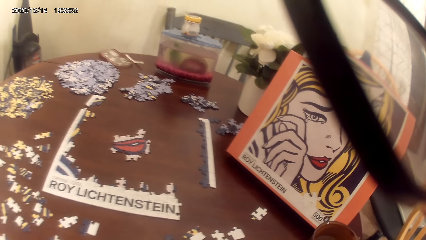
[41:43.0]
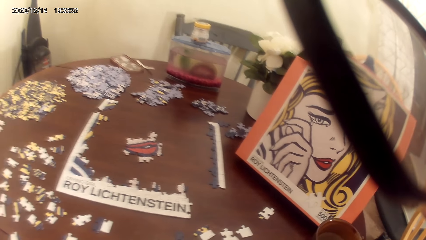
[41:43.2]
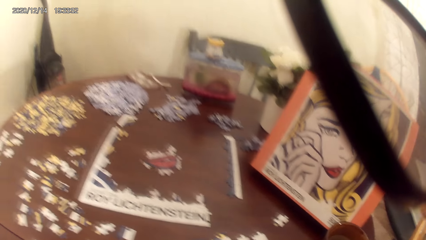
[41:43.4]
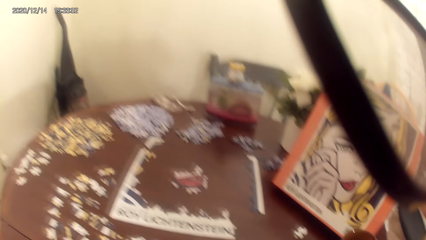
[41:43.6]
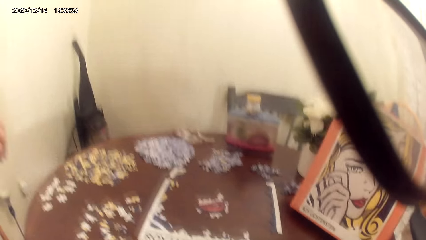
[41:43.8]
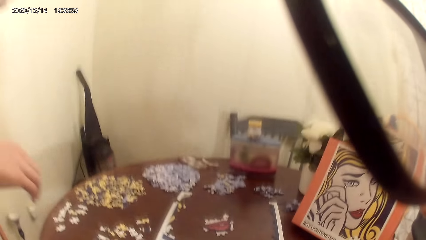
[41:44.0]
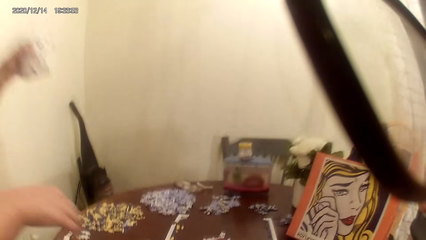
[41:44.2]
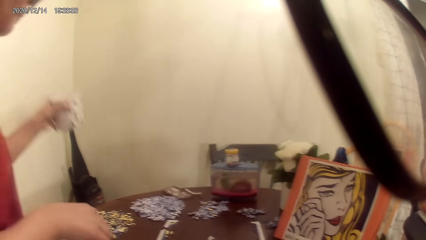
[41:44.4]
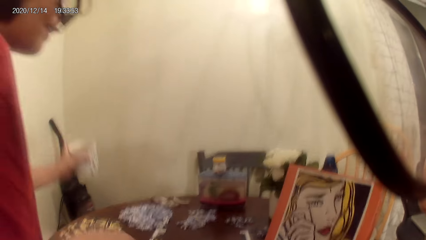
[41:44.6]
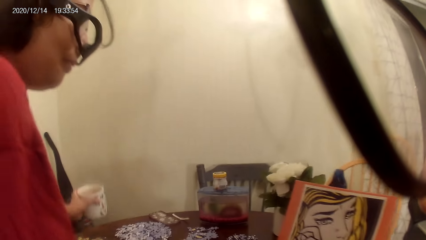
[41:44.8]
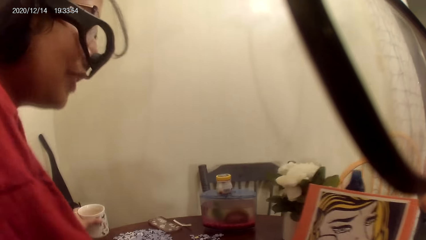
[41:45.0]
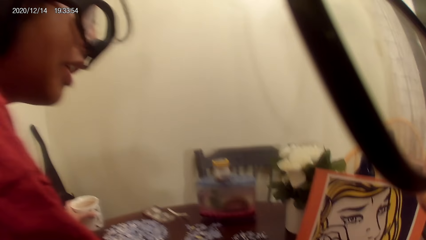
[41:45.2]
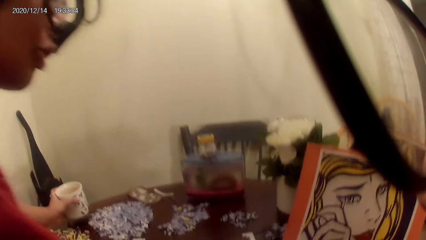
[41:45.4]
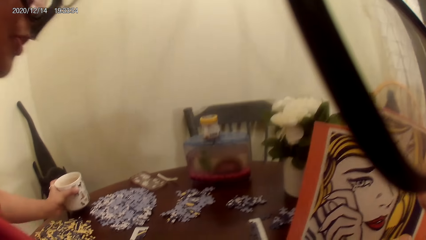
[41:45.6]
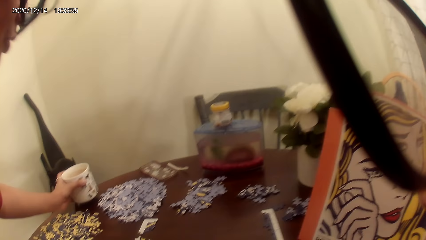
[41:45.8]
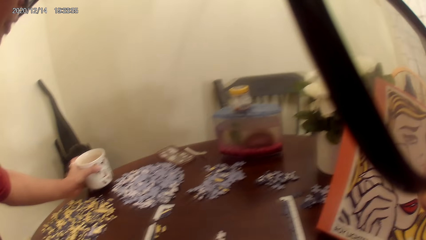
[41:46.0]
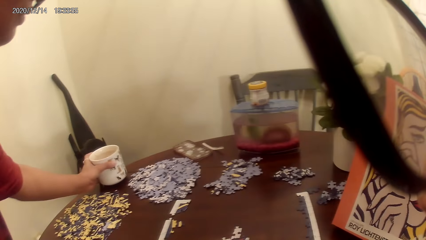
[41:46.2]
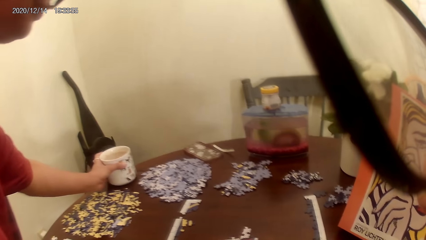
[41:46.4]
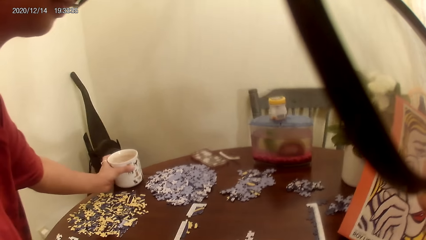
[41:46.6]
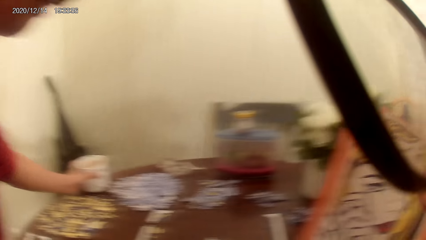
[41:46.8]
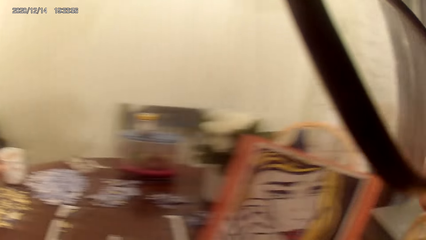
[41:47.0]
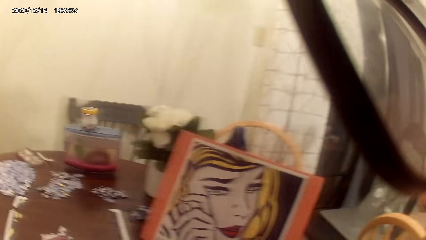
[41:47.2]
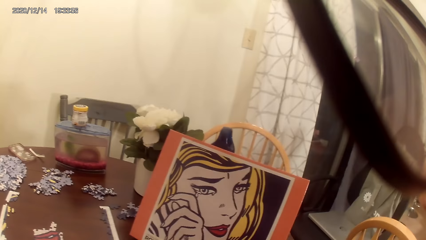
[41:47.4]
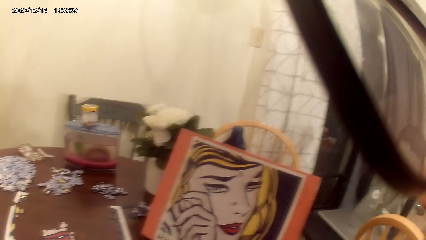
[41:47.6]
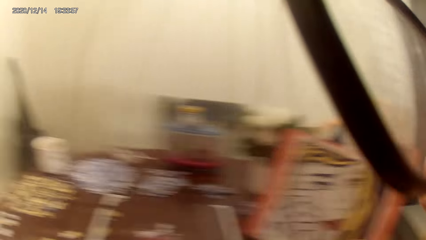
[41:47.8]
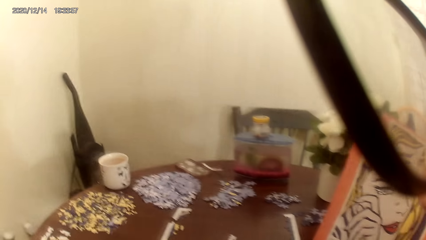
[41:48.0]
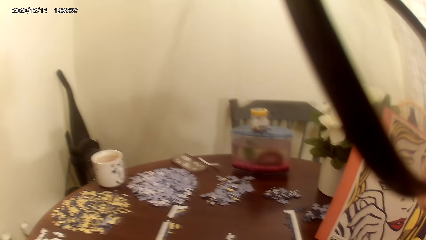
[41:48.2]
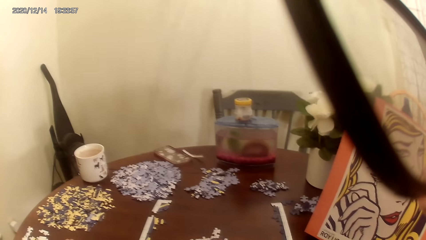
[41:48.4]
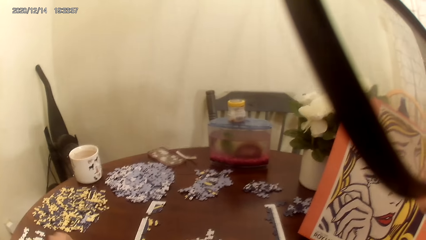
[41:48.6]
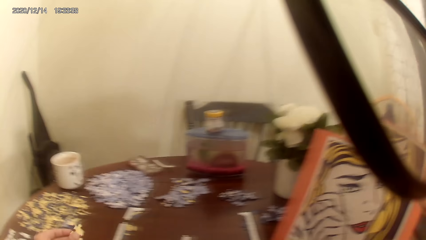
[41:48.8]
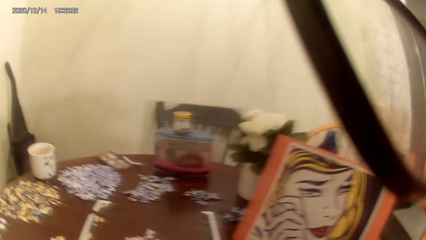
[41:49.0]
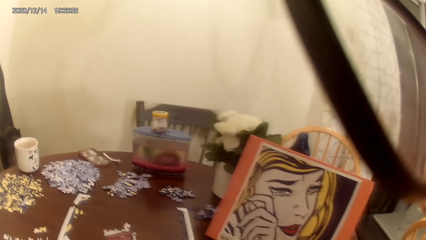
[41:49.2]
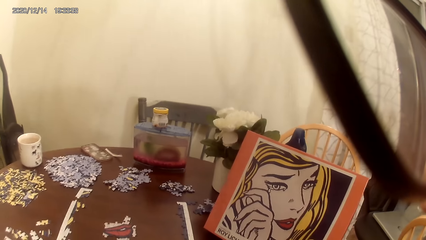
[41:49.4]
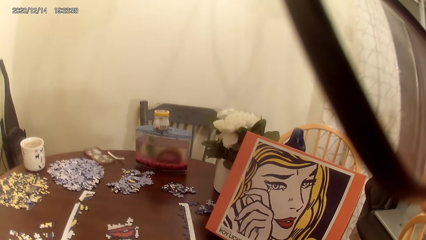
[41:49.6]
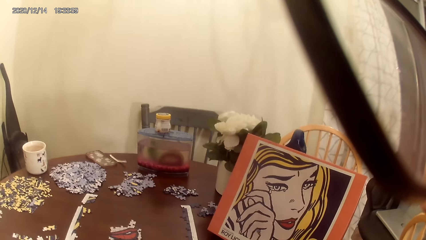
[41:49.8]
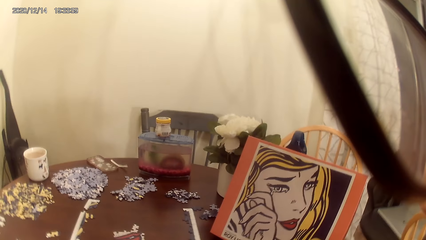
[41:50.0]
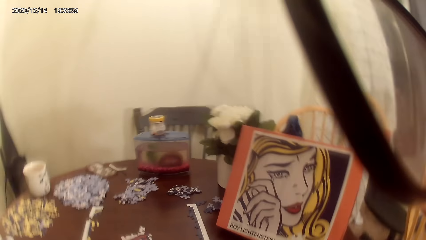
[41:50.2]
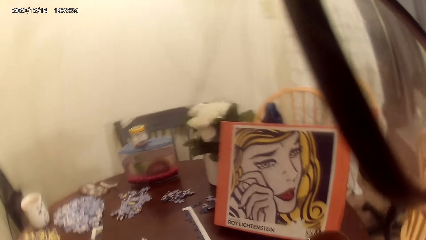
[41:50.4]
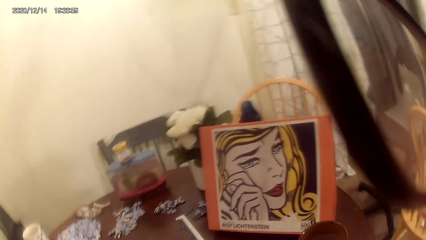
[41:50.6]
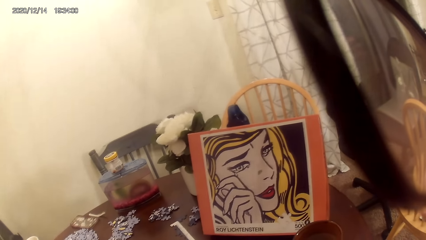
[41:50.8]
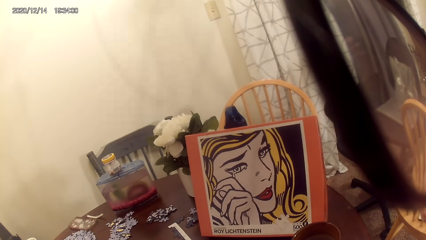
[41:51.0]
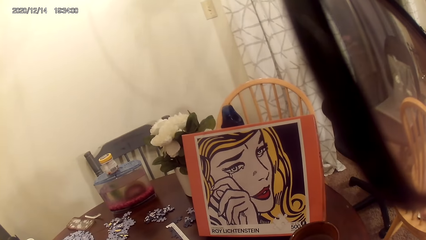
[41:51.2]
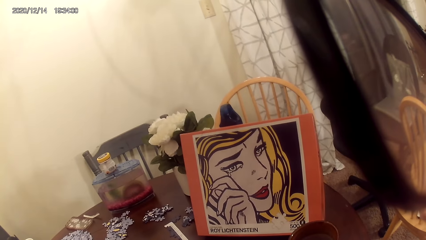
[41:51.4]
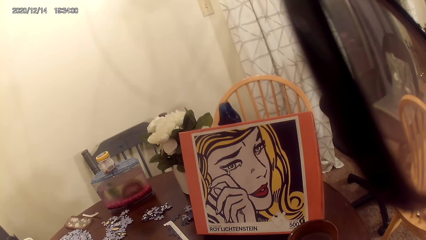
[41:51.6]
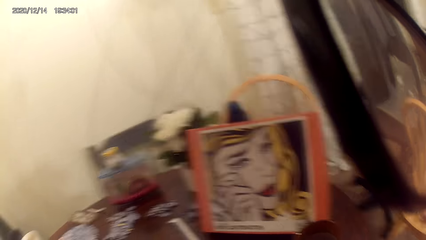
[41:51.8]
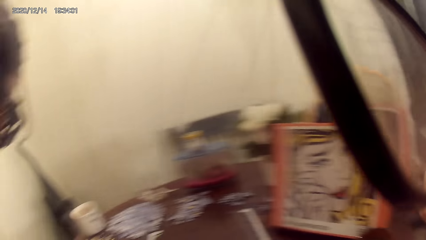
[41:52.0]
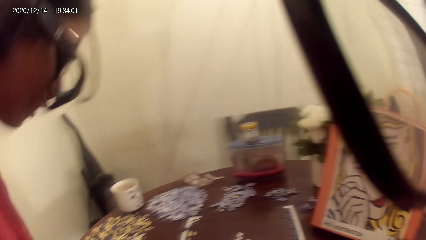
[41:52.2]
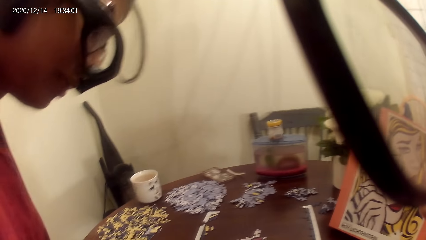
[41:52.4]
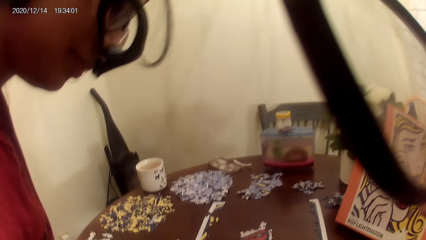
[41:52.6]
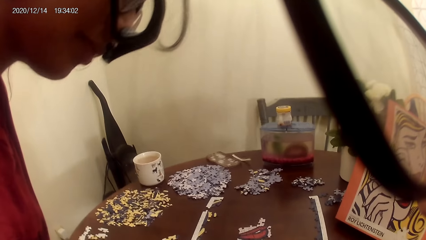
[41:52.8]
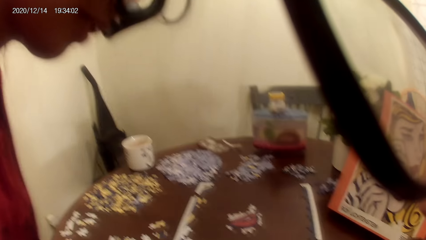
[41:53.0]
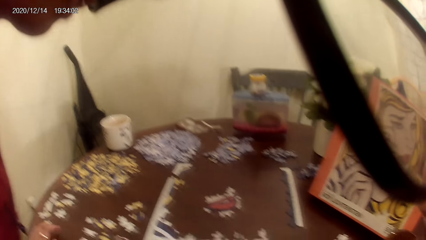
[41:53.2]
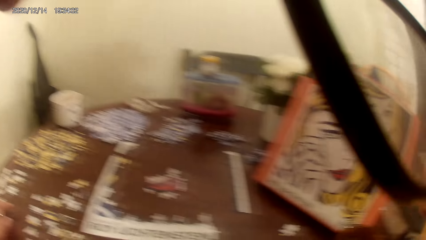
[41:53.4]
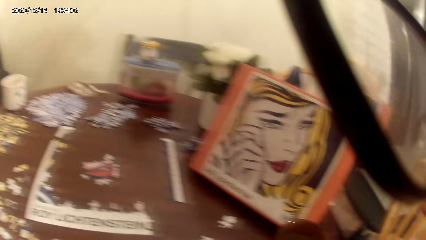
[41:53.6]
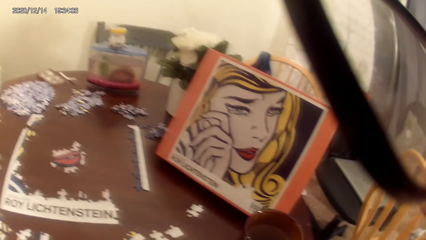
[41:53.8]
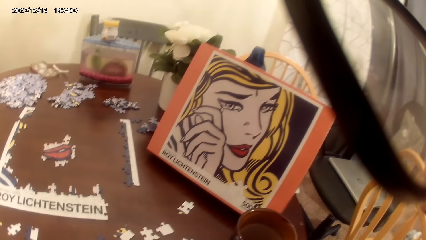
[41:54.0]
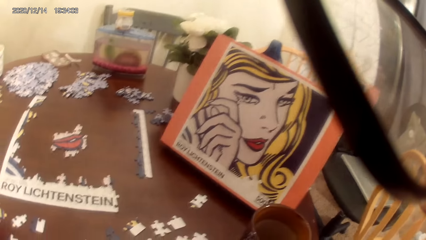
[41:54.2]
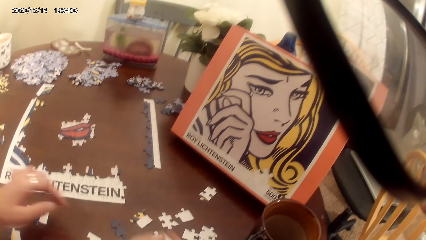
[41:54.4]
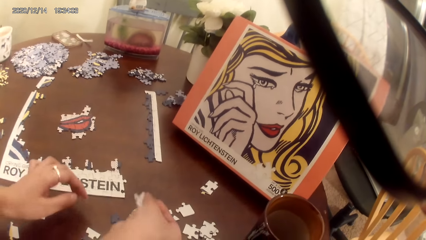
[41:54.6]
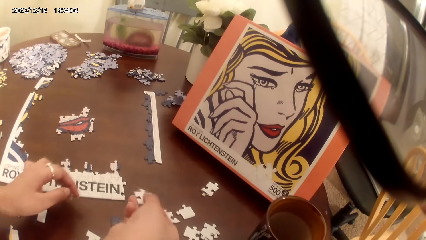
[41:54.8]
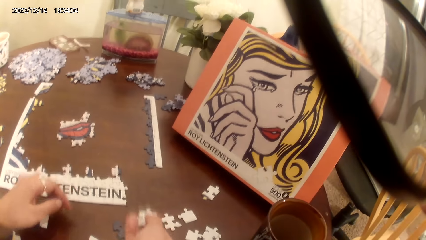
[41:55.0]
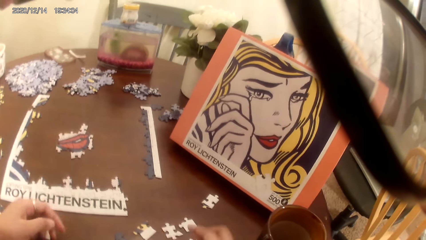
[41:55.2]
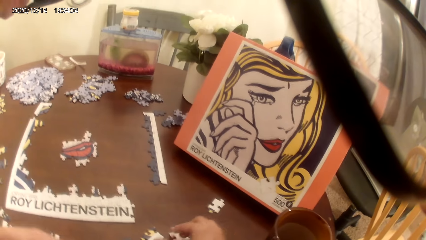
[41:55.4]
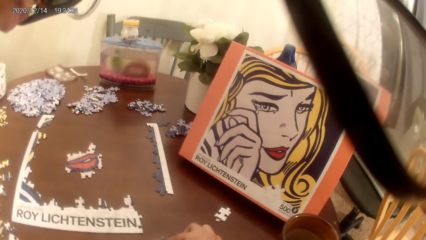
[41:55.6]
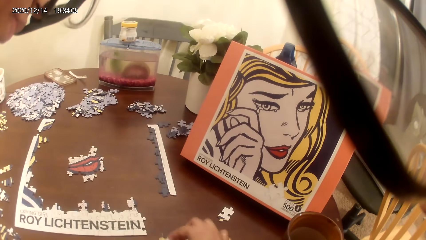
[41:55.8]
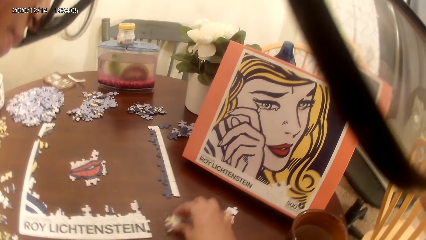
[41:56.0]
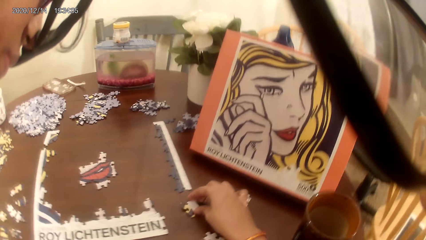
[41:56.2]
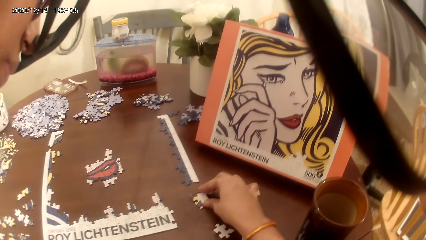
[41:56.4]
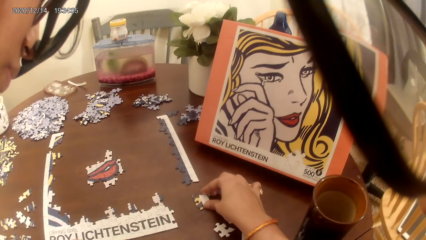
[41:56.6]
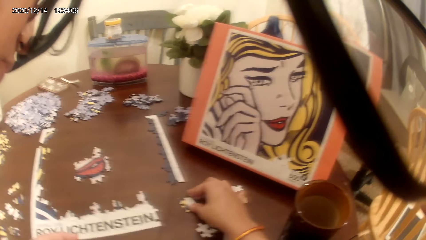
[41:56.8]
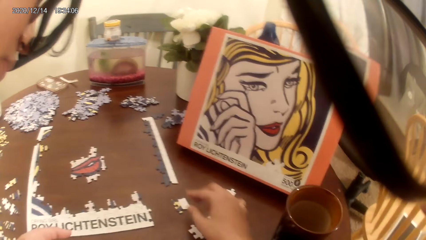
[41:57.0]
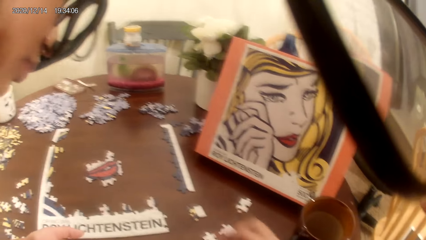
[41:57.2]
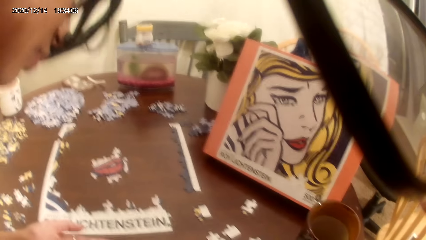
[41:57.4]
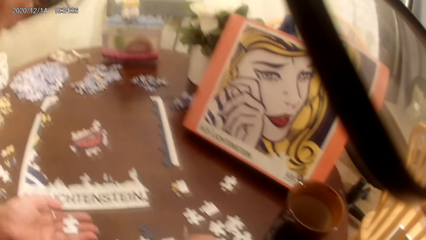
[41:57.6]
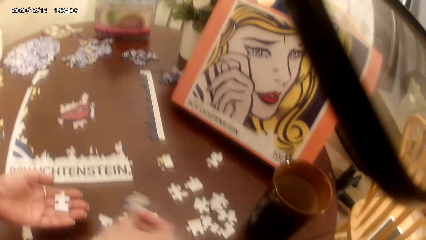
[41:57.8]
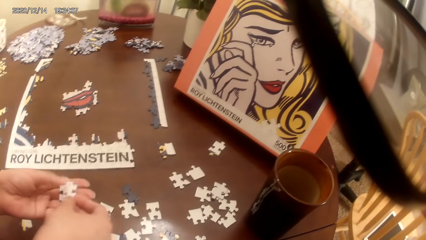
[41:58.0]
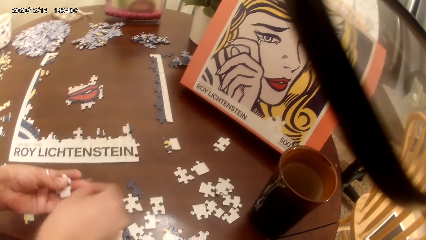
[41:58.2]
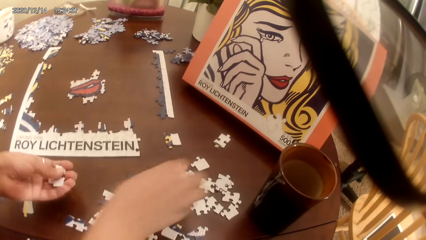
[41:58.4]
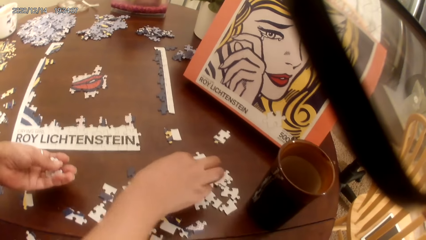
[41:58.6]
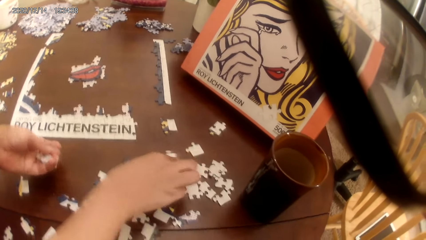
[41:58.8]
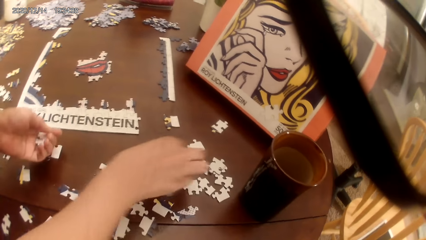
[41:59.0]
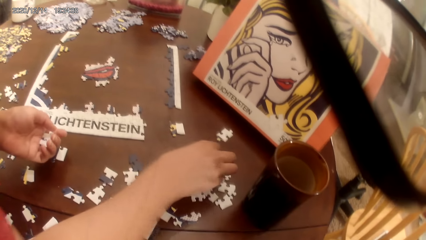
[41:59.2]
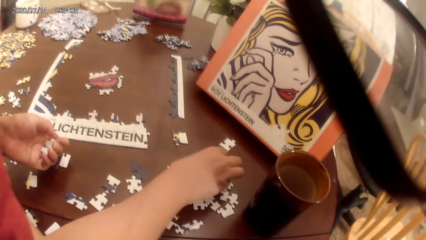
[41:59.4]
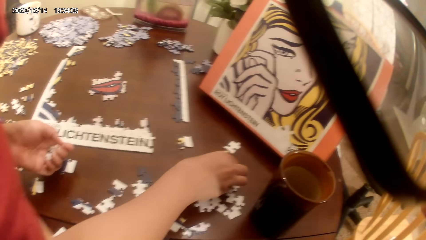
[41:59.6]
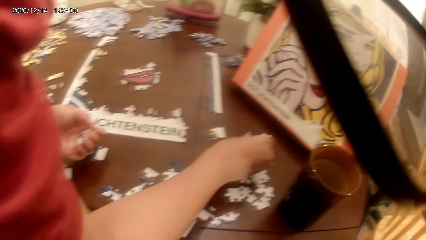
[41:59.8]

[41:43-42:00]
A woman puts the cup on top of the table. The camera wearer converses with the woman. They play a jigsaw puzzle game with the woman. They stare at the portrait. They converse with the woman. The woman plays a puzzle game. The camera wearer plays a jigsaw puzzle game with the woman.
